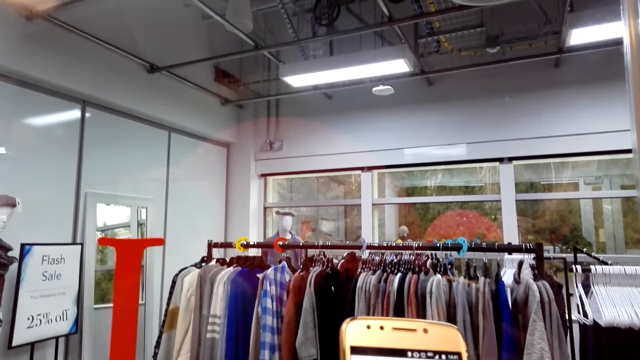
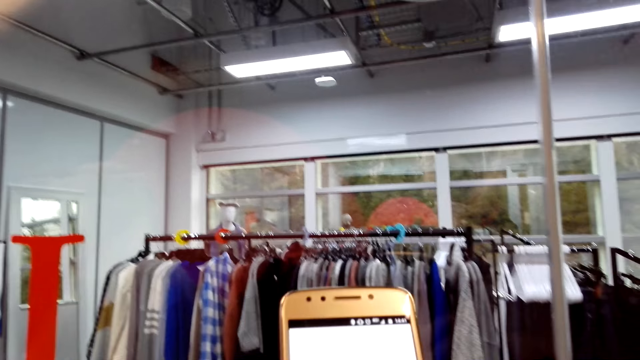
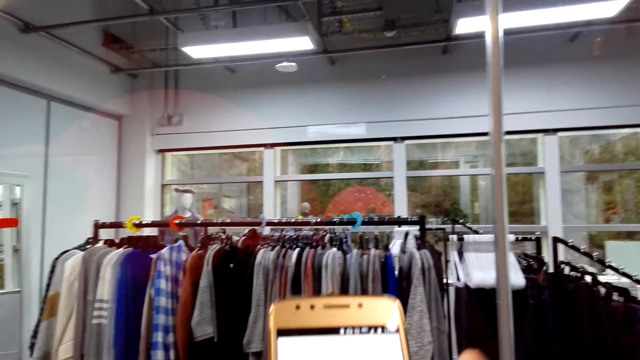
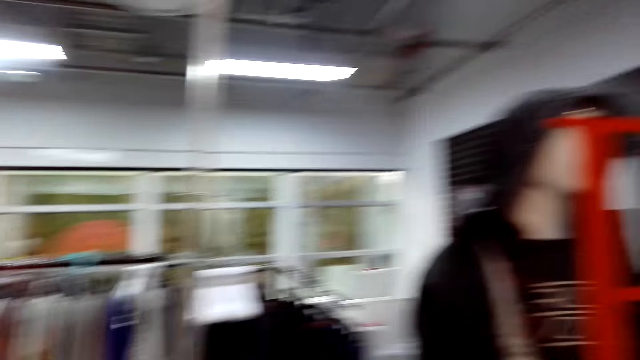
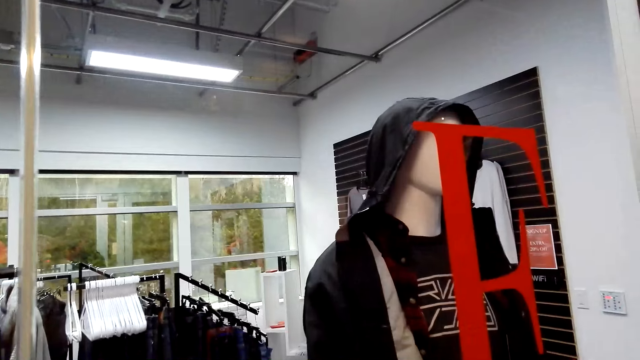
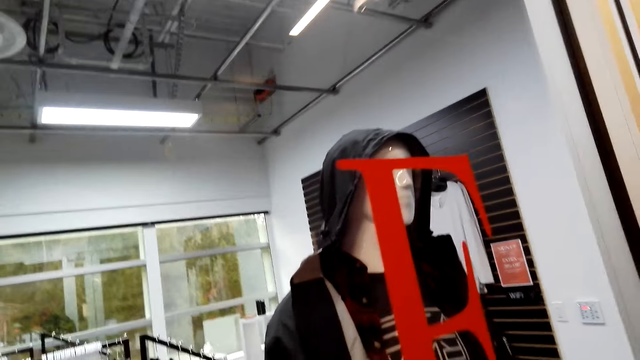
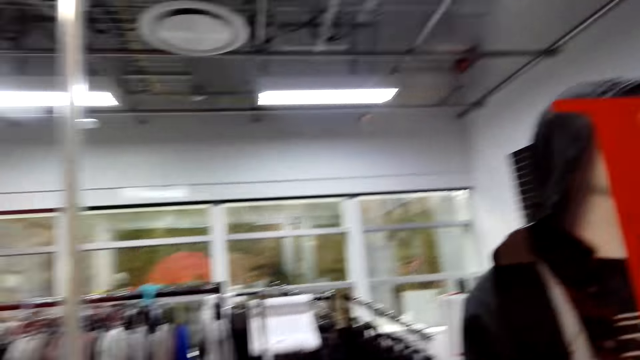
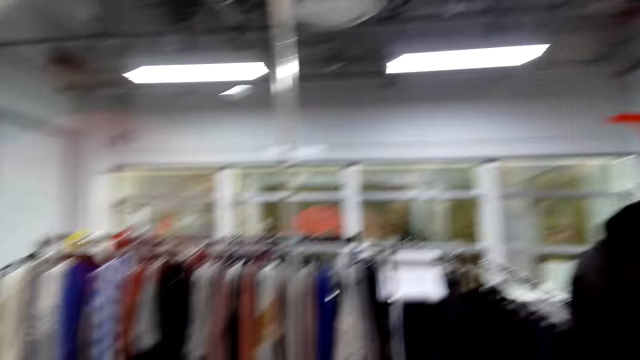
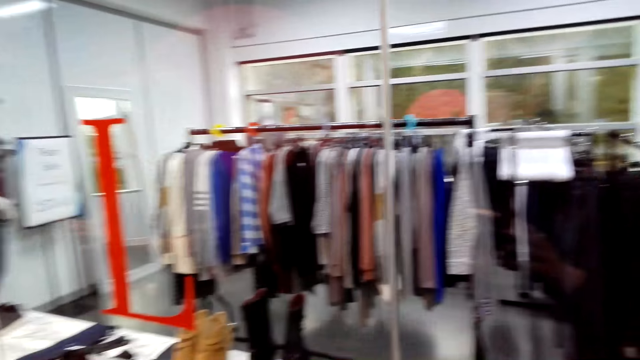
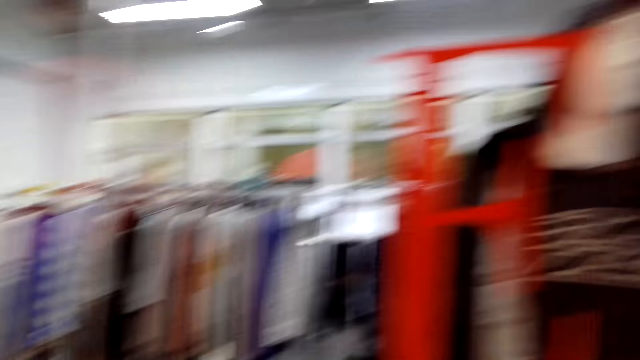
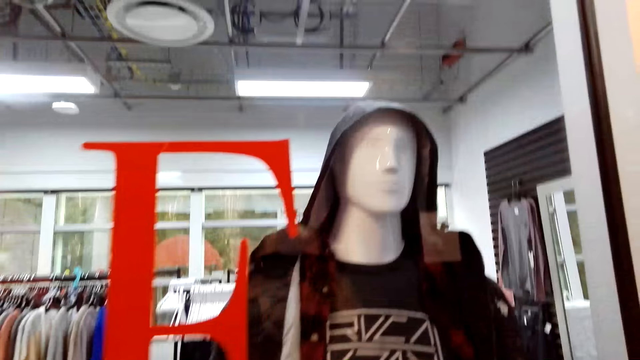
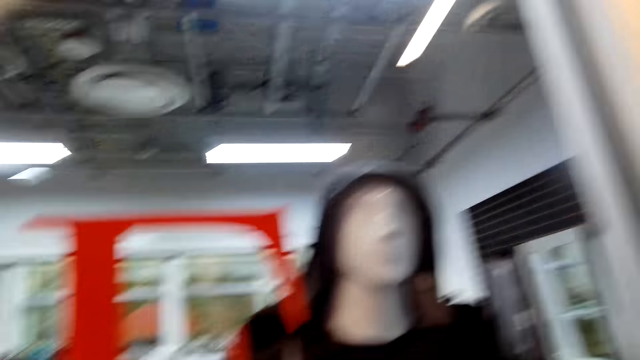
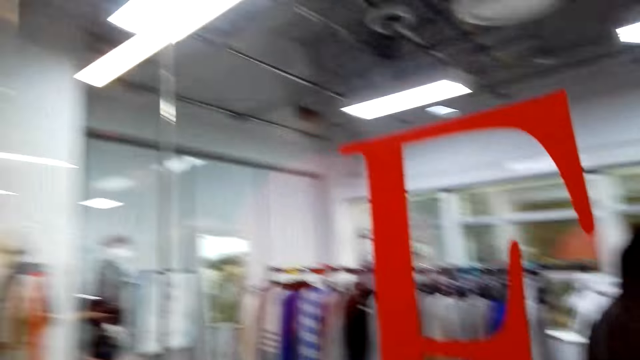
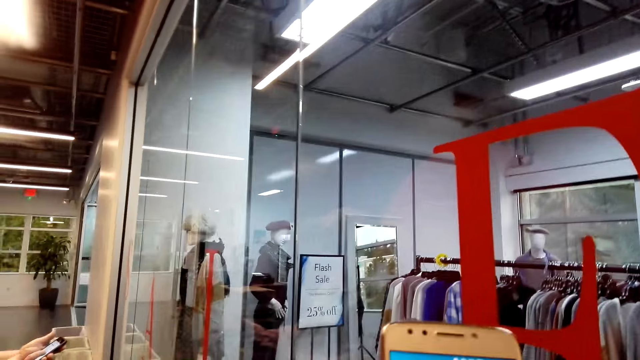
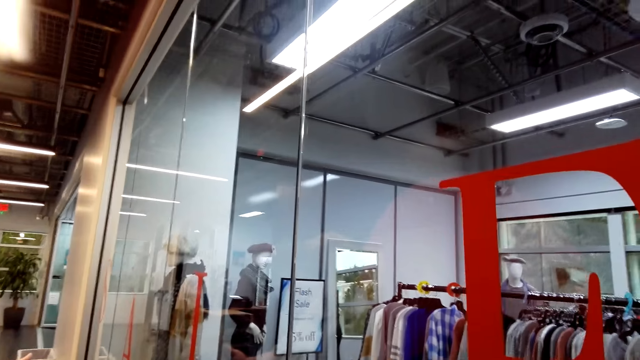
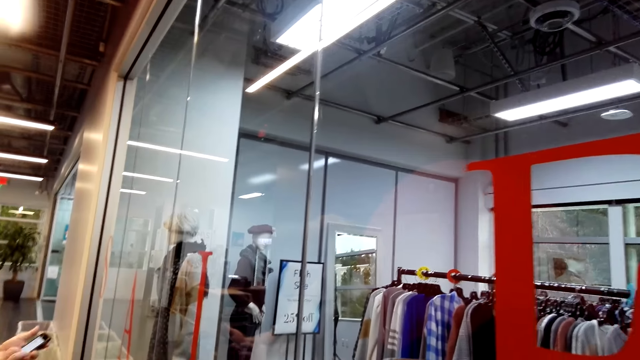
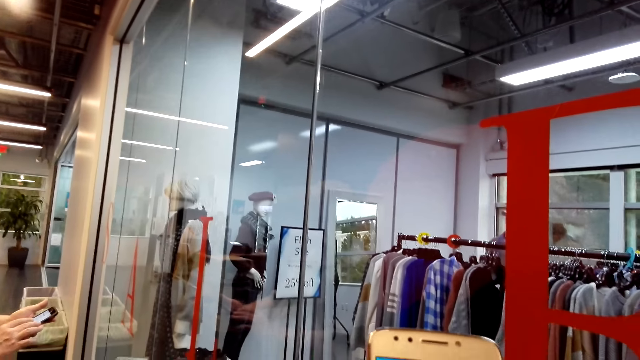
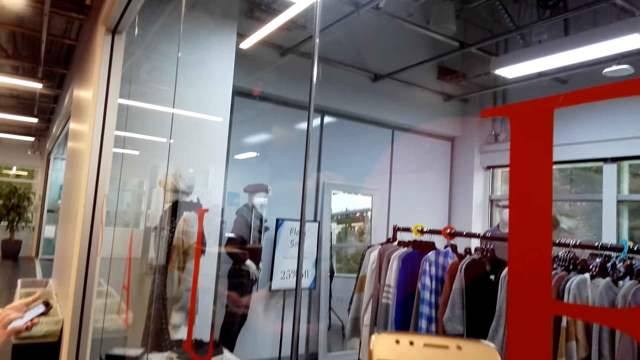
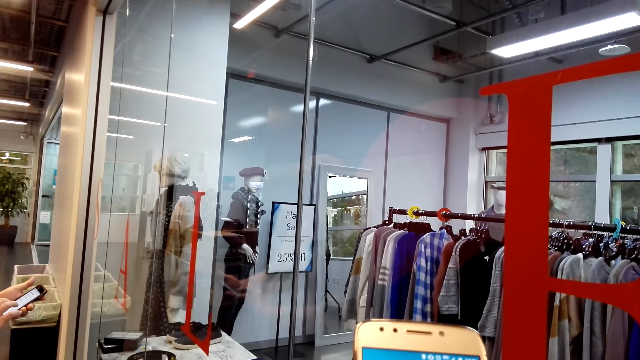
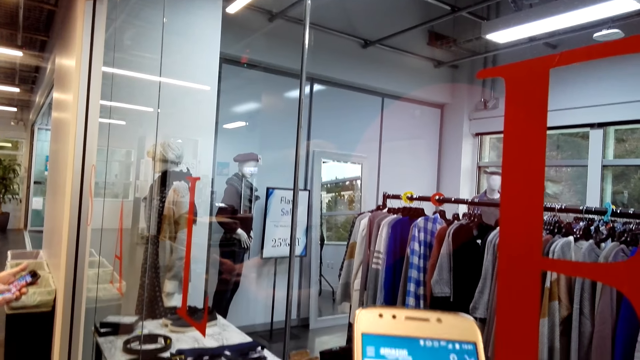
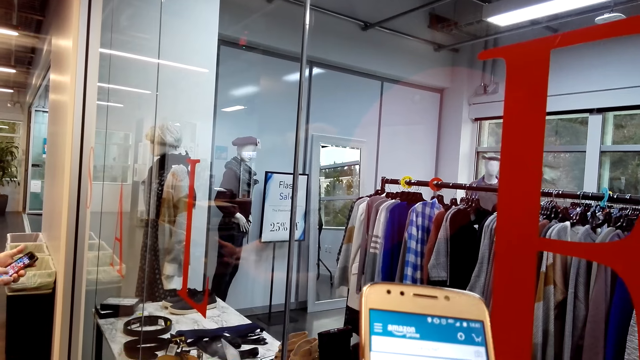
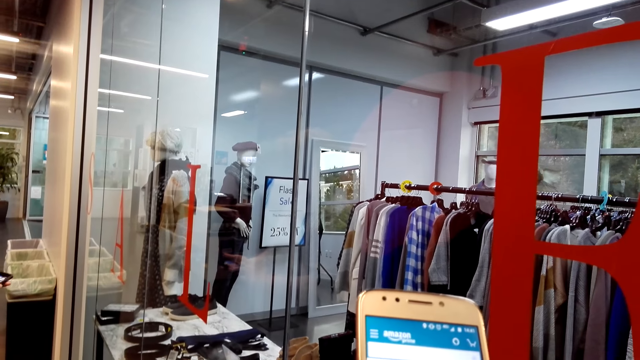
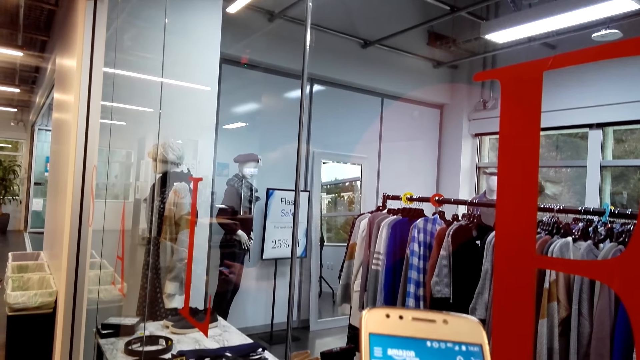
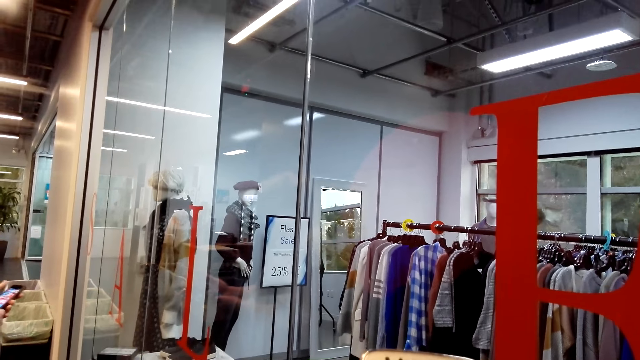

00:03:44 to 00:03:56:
The camera wearer scrolls the phone.

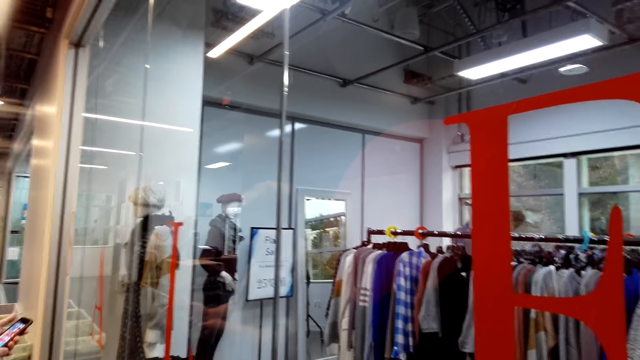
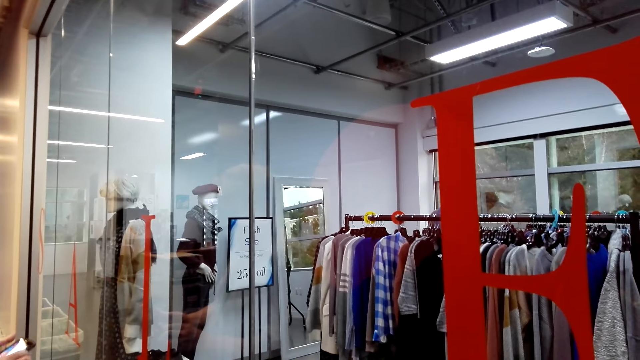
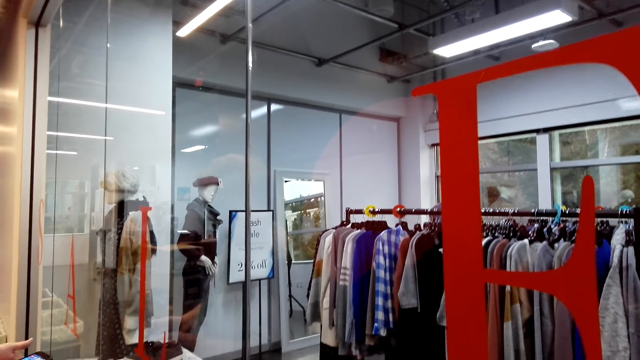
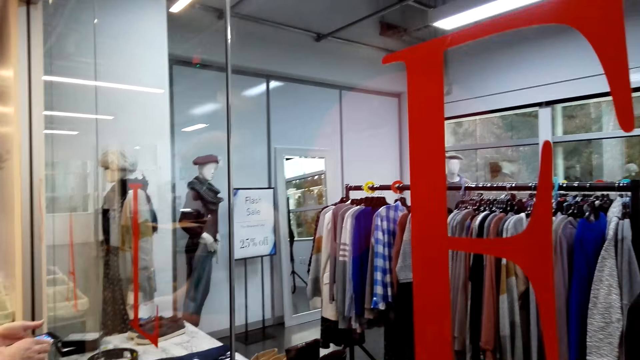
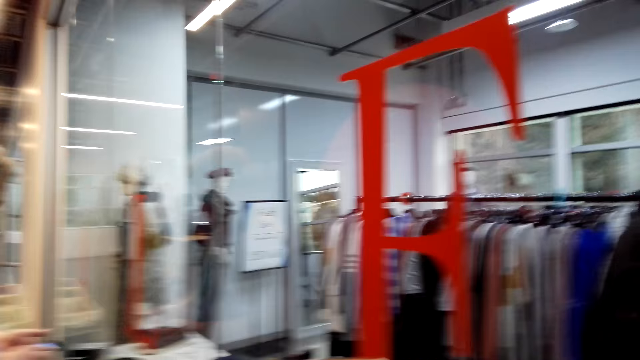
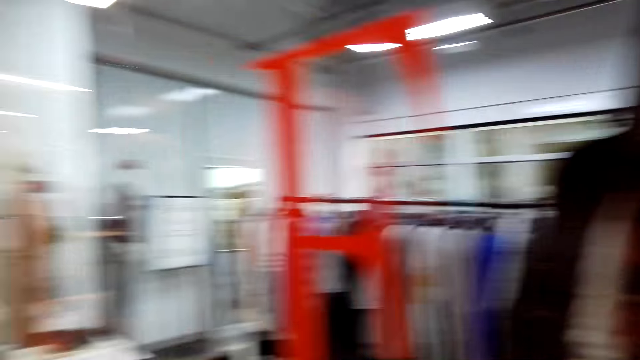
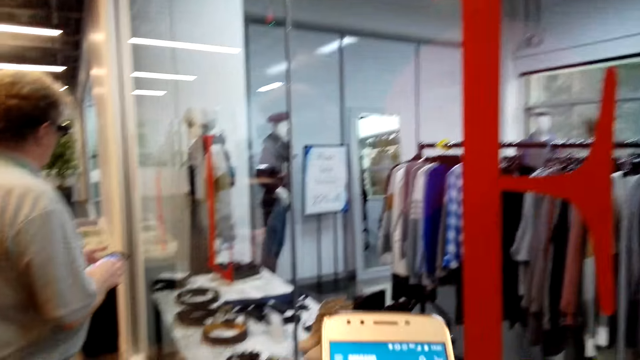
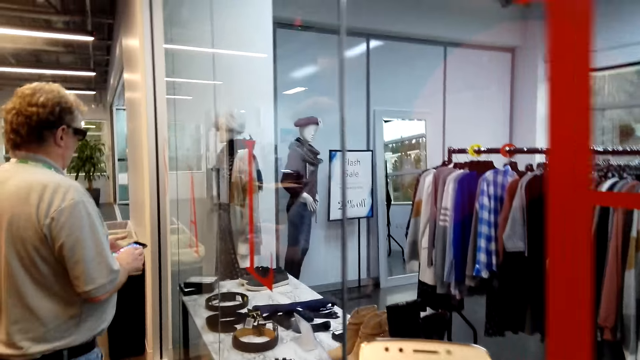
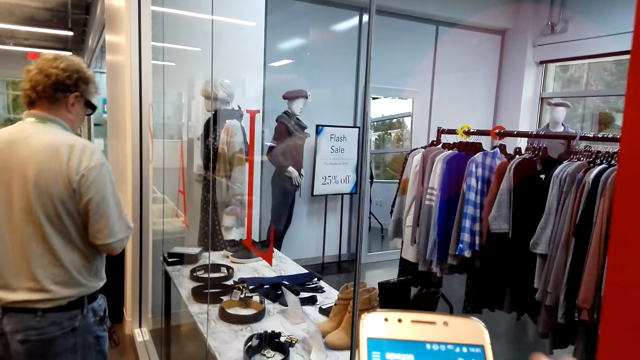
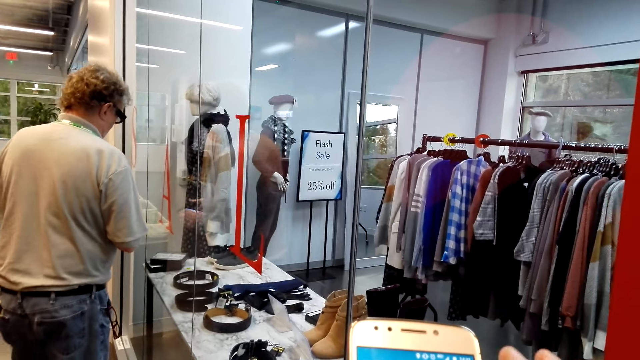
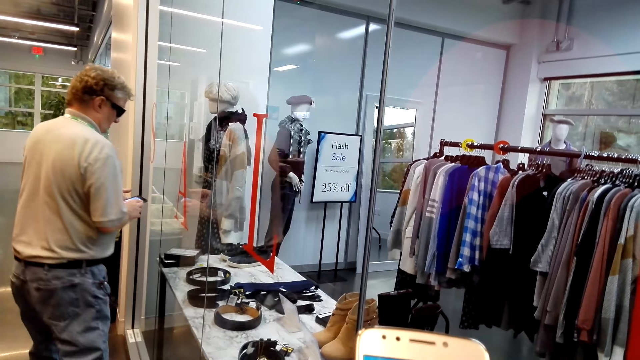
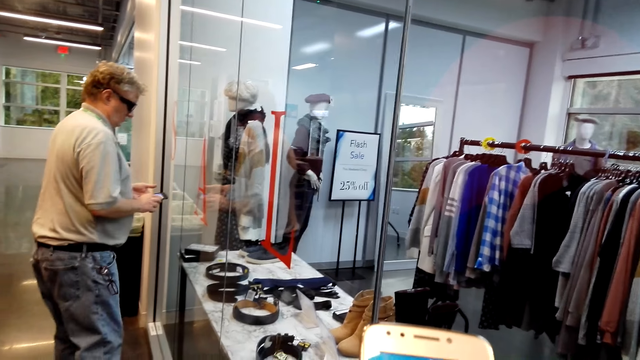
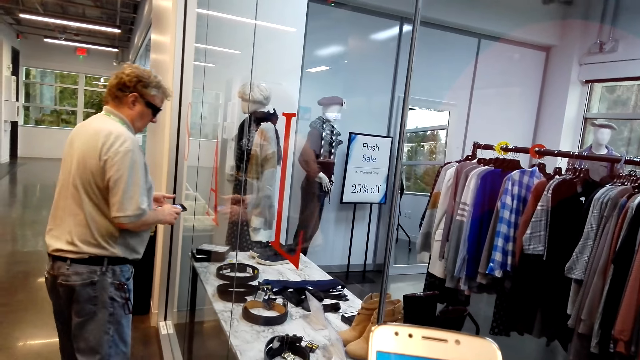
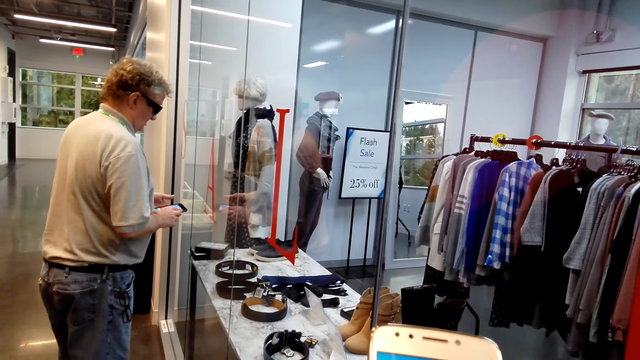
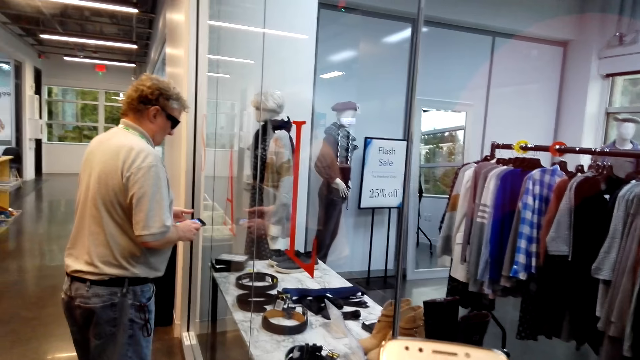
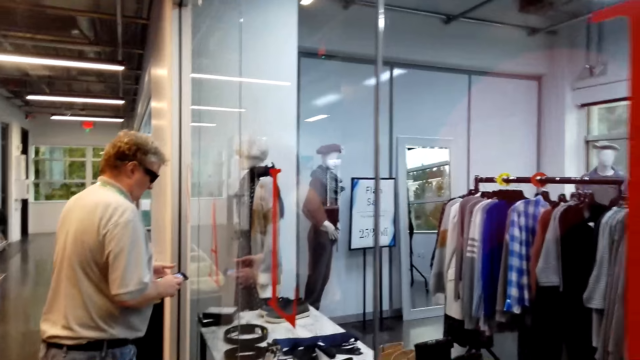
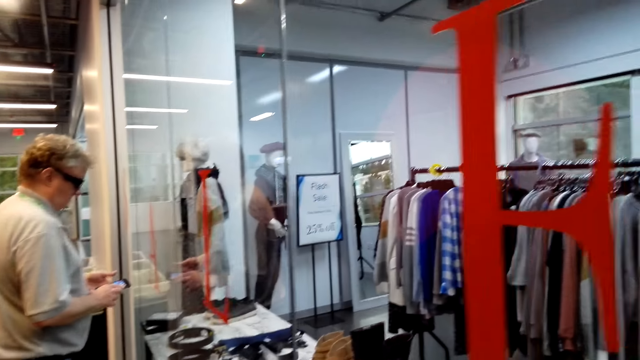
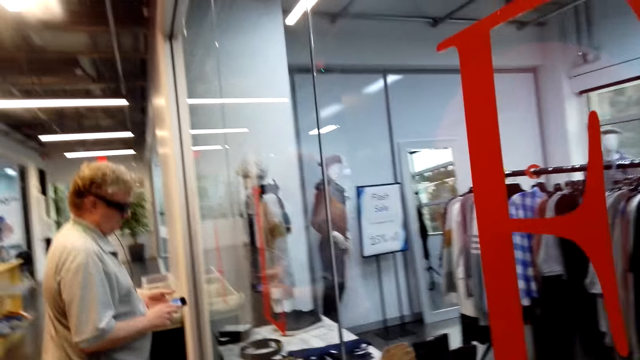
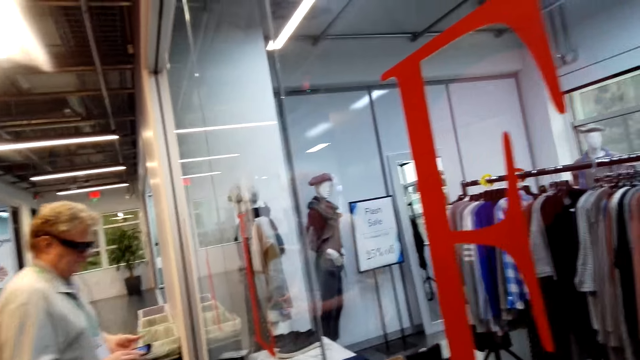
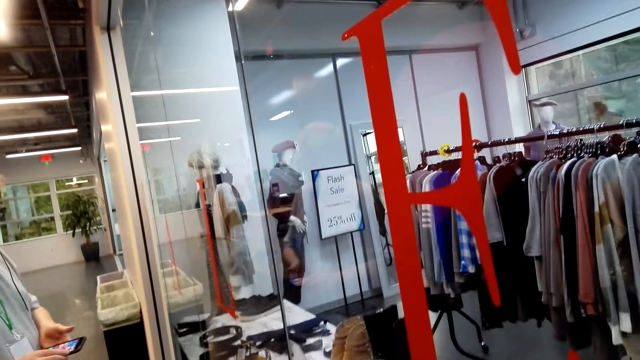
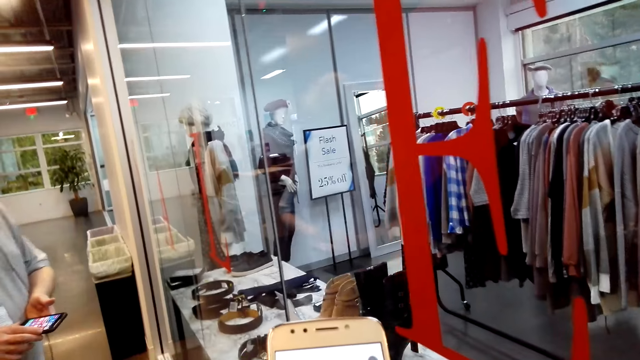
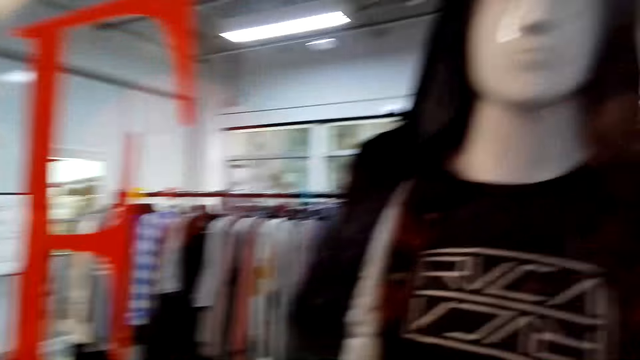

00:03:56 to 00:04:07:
The camera wearer and a man scroll the phone. The camera wearer converses with the man.
